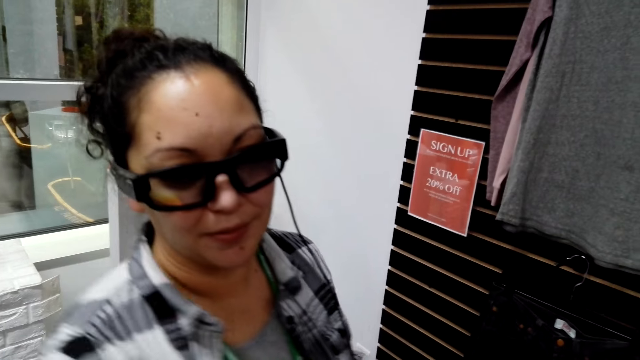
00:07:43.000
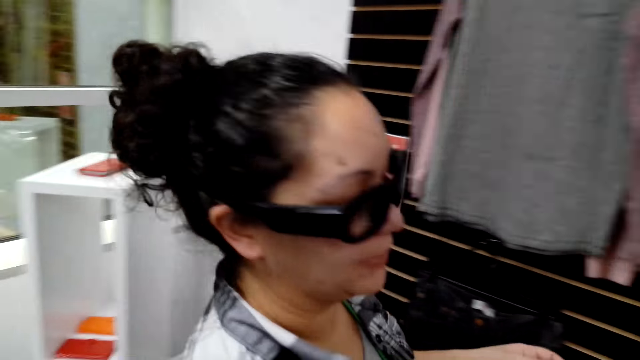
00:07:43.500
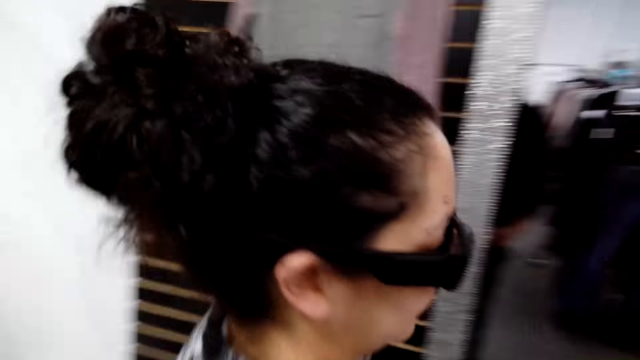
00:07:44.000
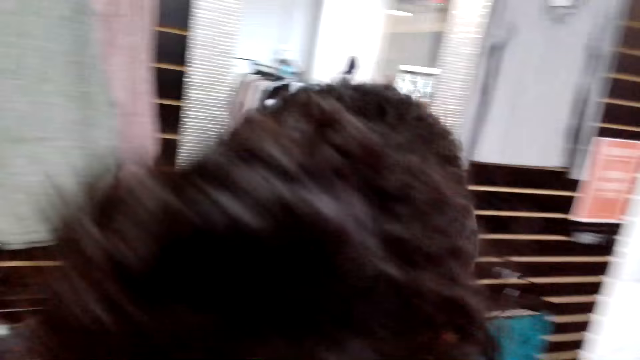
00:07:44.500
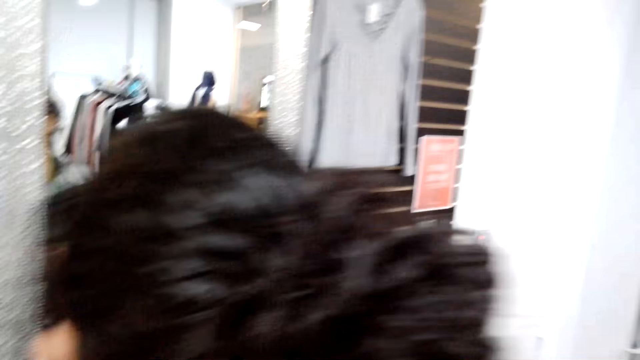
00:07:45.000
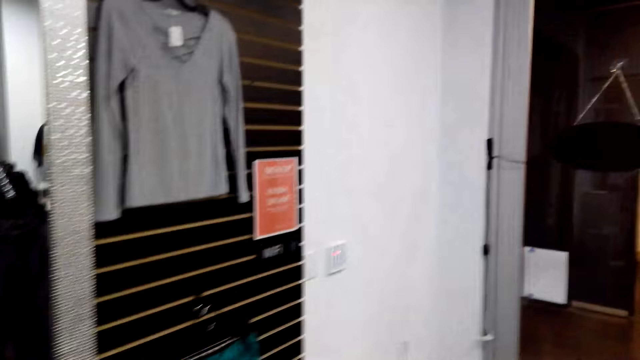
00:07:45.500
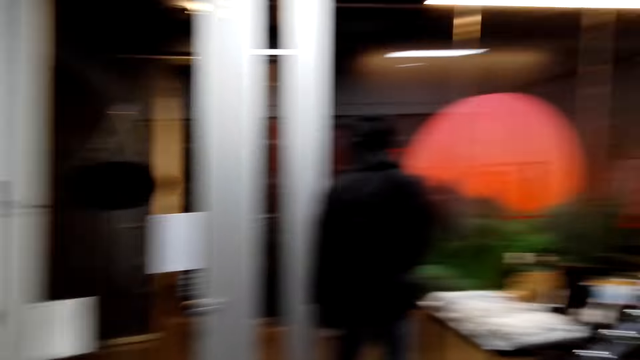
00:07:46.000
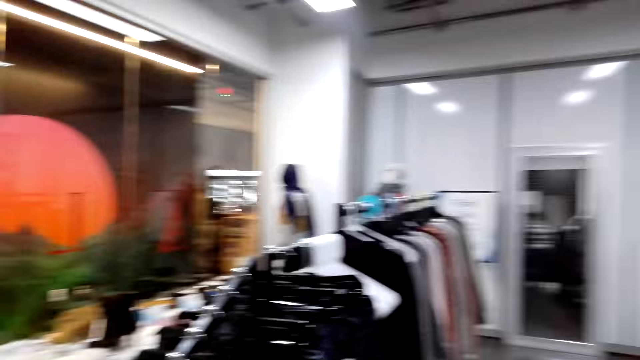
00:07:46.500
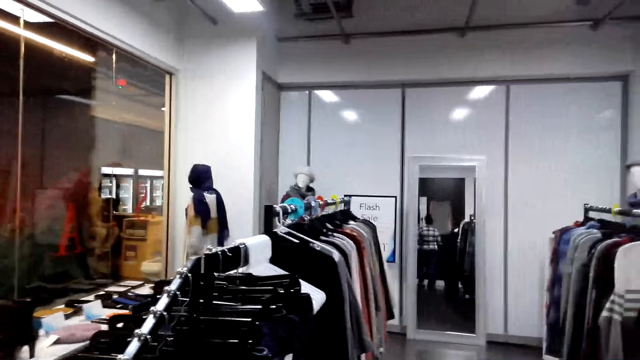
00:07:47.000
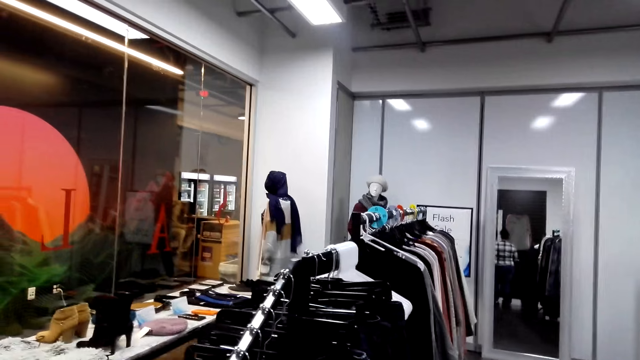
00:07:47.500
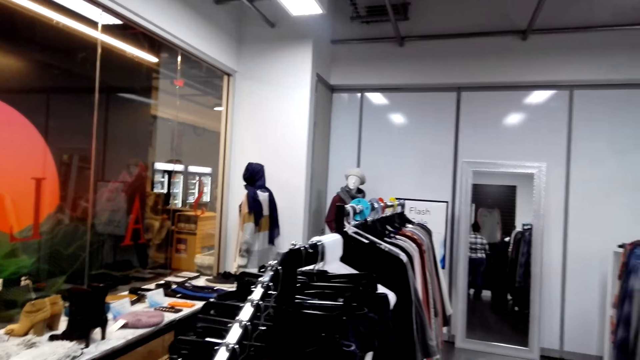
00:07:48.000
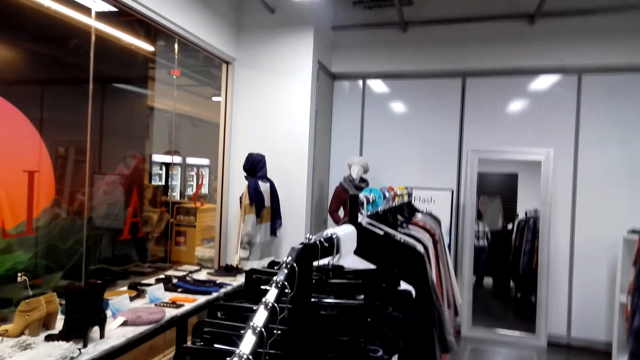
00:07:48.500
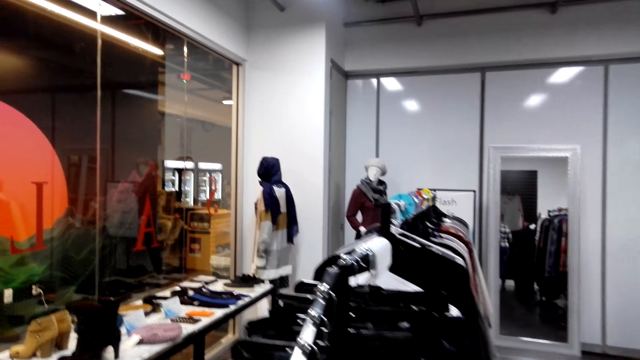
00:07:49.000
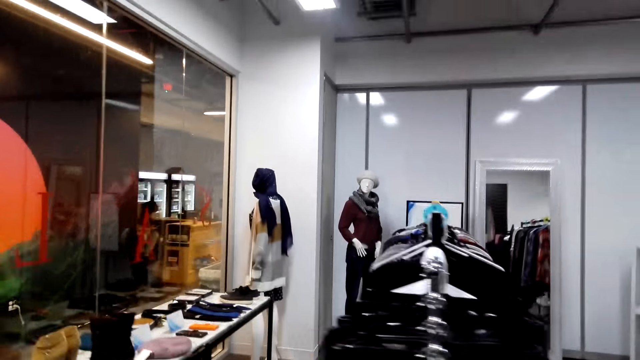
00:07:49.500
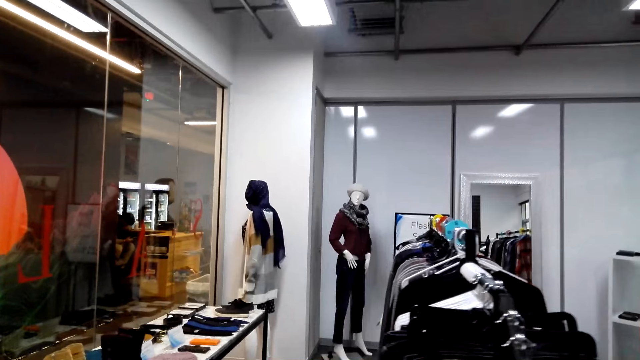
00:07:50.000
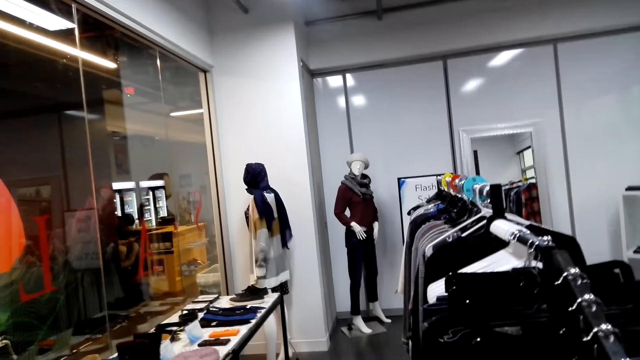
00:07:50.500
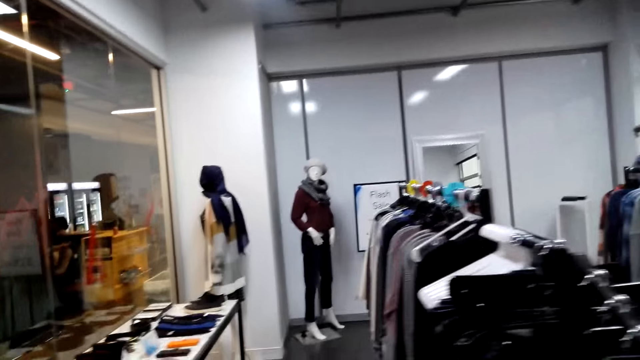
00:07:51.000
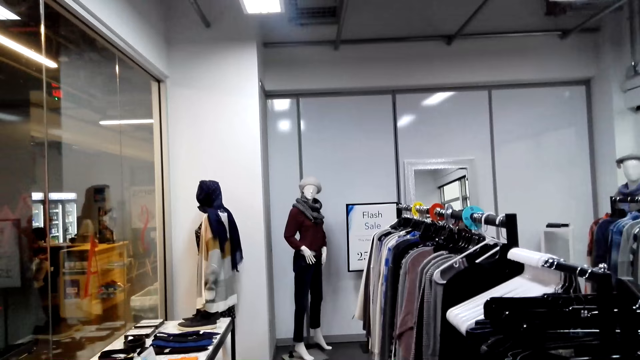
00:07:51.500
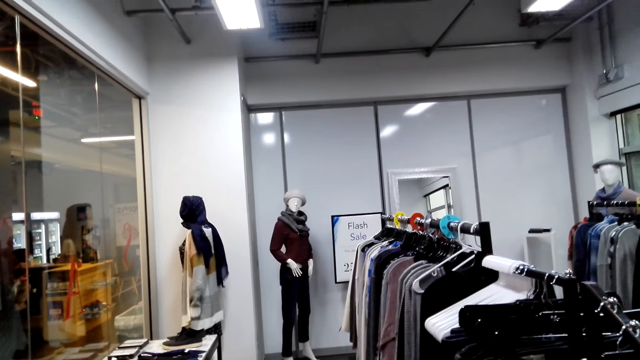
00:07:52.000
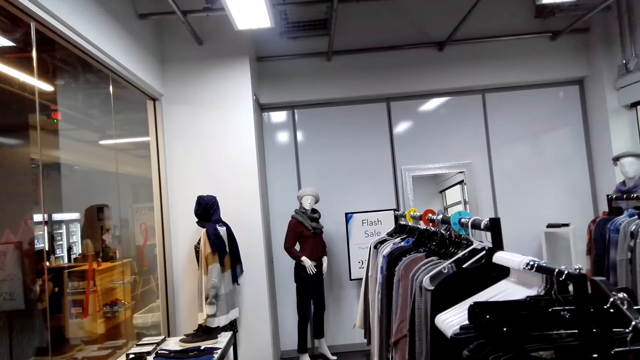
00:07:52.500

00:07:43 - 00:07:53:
The camera wearer looks around. They walk around the mall.

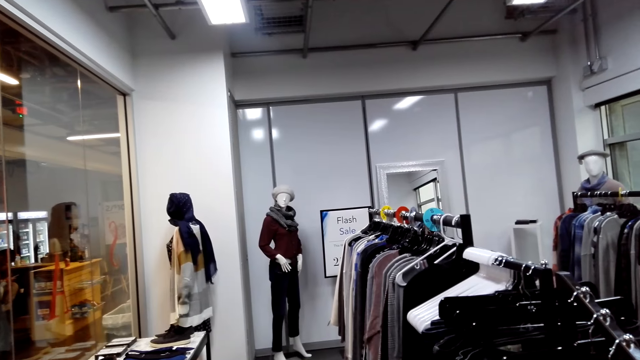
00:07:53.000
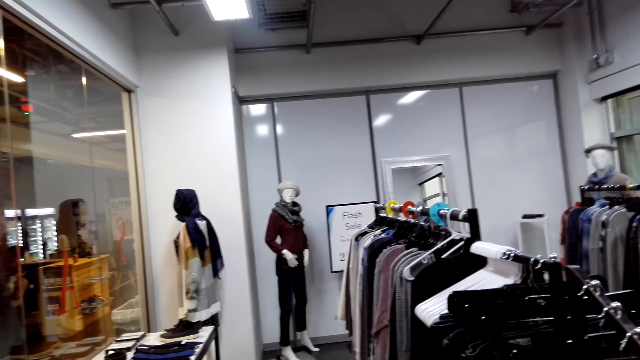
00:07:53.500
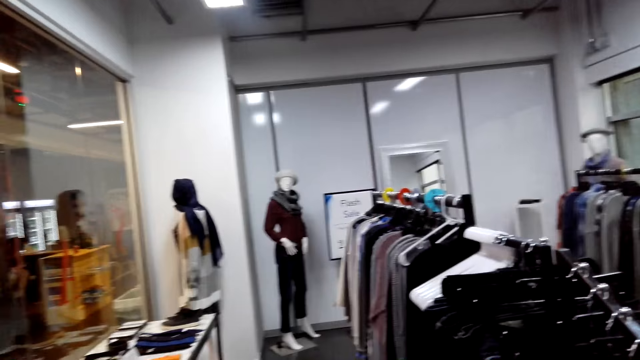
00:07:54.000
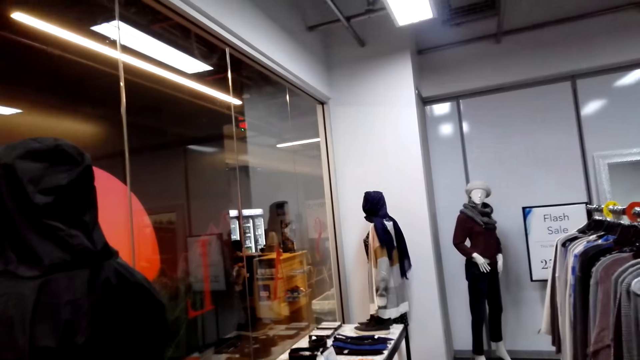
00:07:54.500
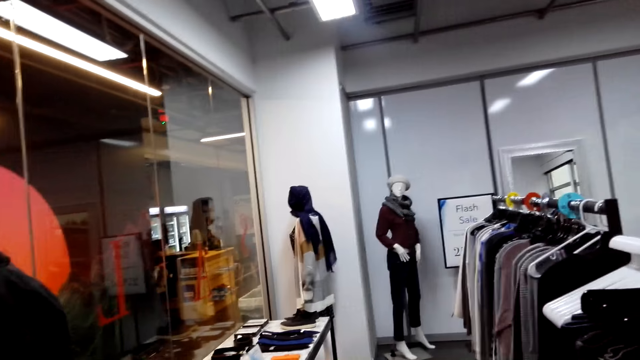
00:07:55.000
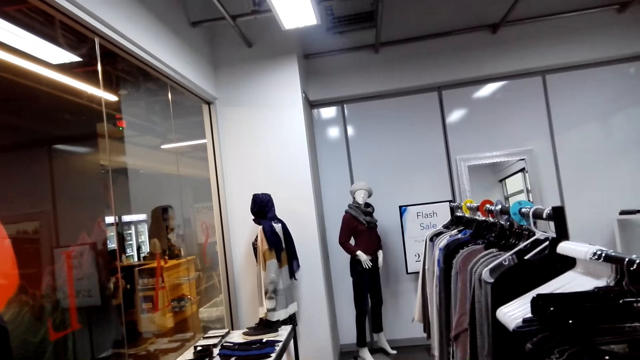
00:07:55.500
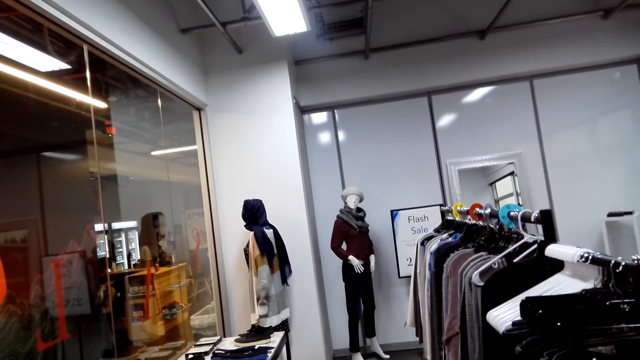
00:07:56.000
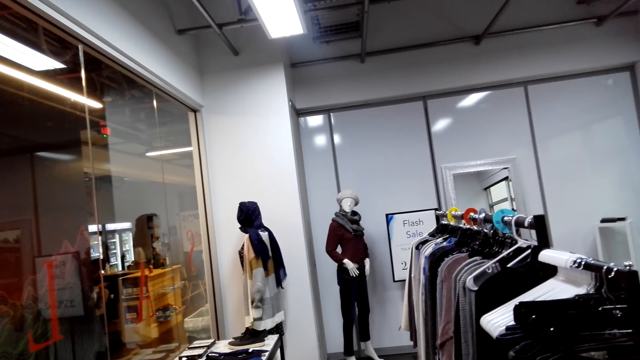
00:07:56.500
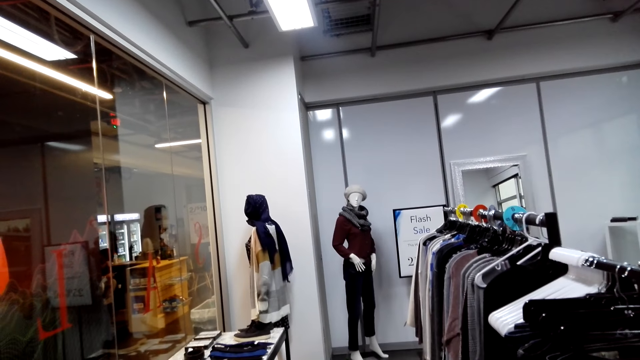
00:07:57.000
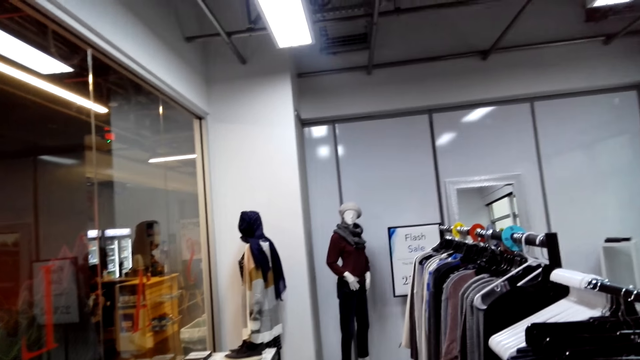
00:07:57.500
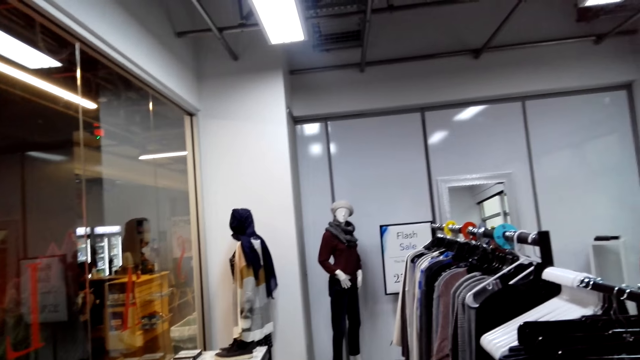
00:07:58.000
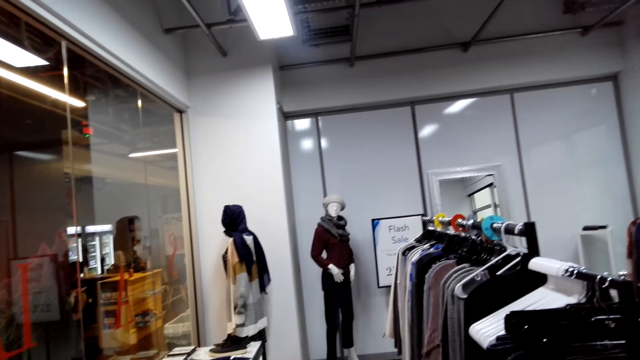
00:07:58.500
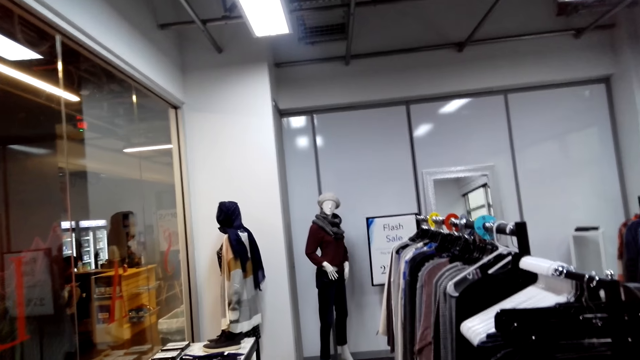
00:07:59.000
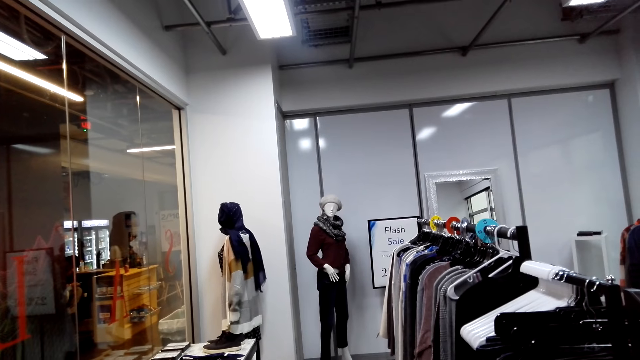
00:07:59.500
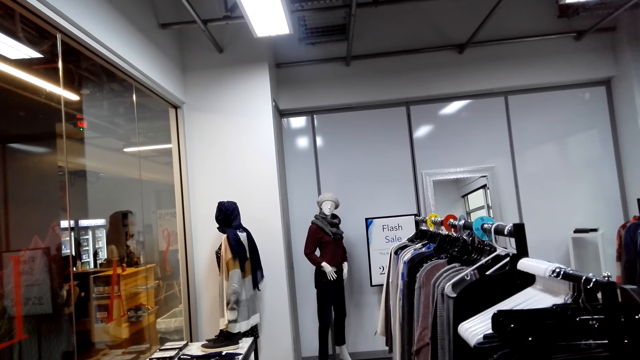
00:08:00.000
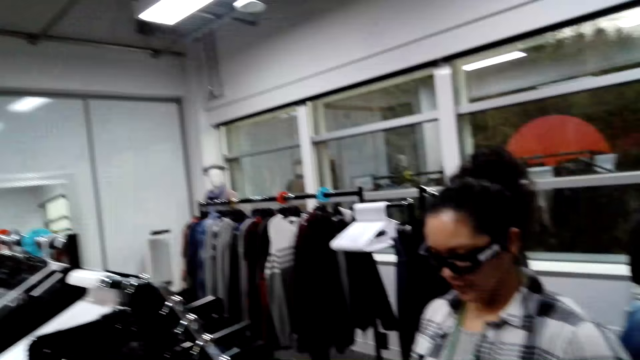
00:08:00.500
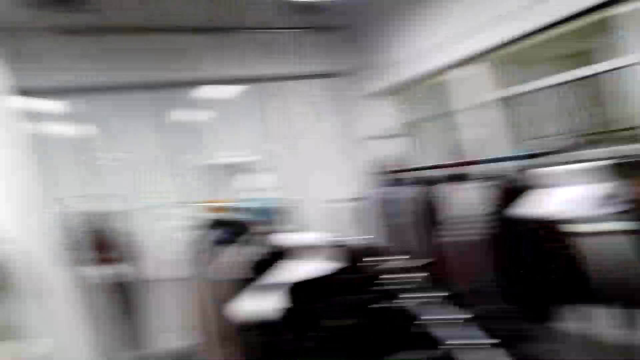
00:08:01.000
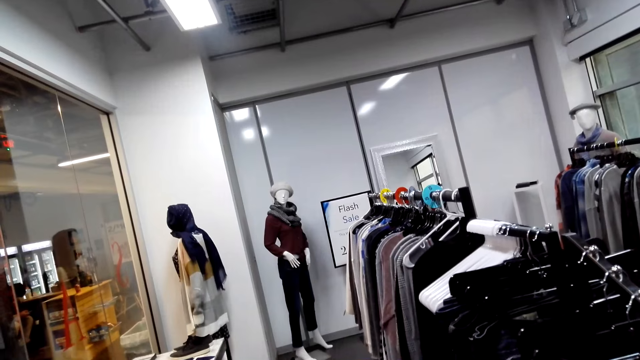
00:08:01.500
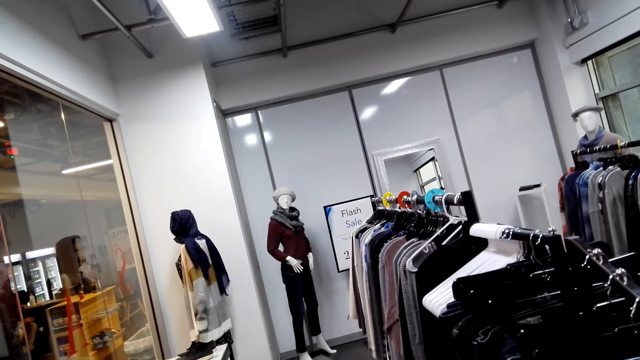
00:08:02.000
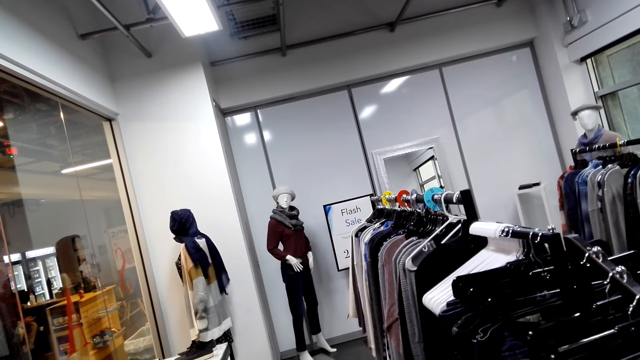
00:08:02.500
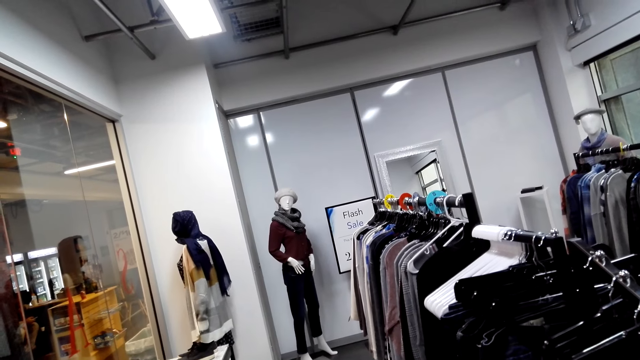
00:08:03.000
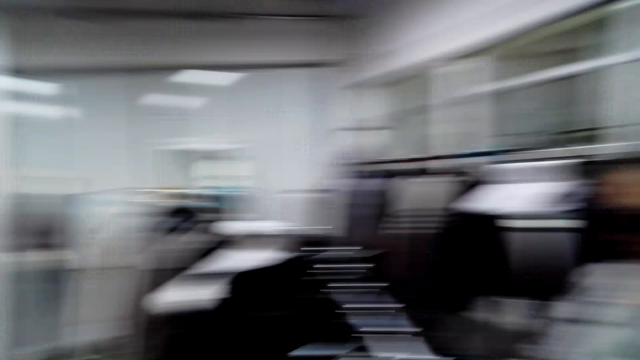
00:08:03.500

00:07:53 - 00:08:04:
The camera wearer looks around. The woman converses with the camera wearer. The camera wearer looks around.
